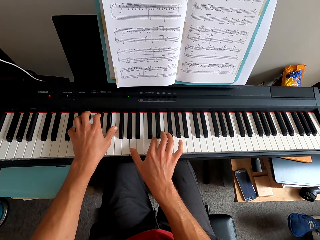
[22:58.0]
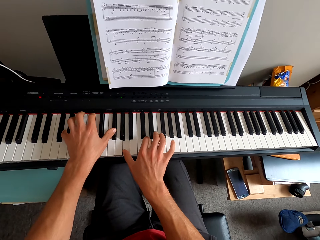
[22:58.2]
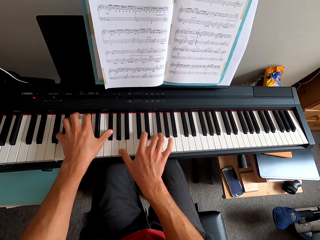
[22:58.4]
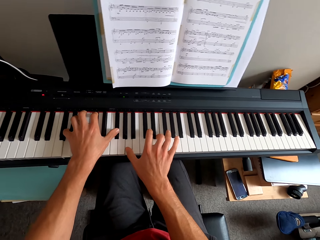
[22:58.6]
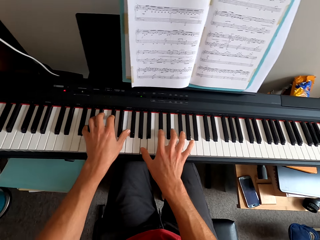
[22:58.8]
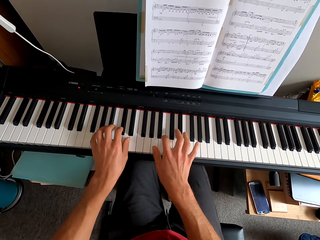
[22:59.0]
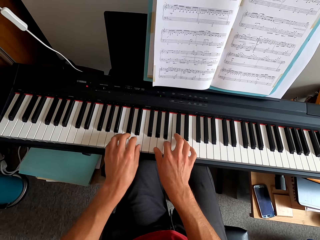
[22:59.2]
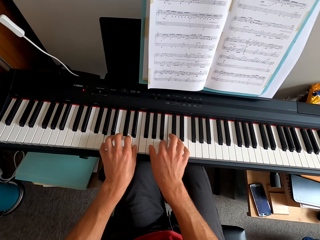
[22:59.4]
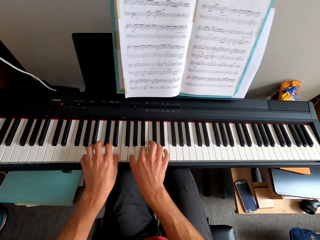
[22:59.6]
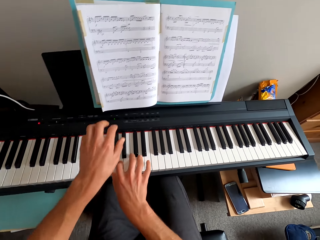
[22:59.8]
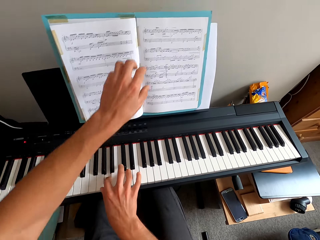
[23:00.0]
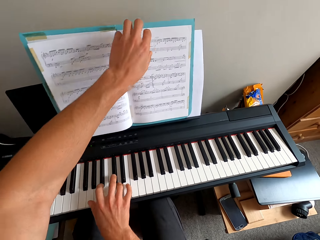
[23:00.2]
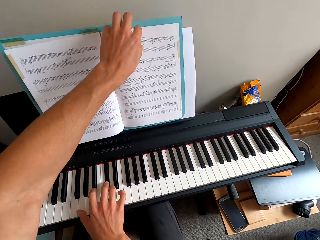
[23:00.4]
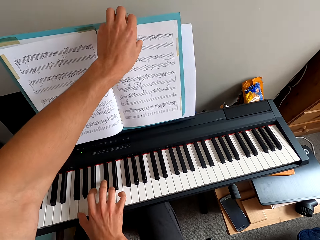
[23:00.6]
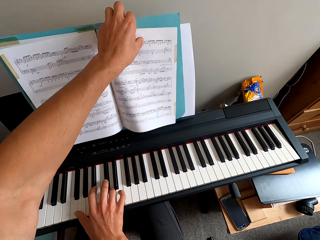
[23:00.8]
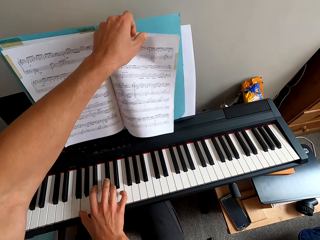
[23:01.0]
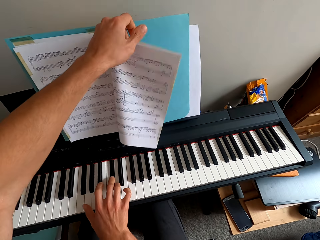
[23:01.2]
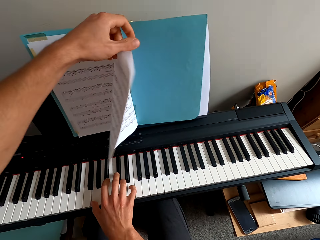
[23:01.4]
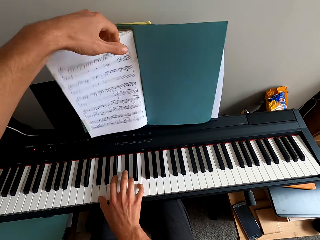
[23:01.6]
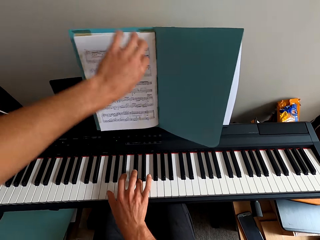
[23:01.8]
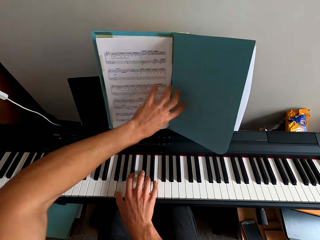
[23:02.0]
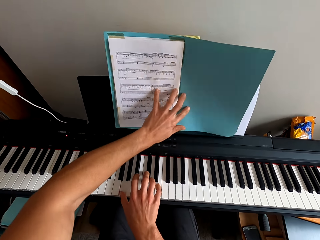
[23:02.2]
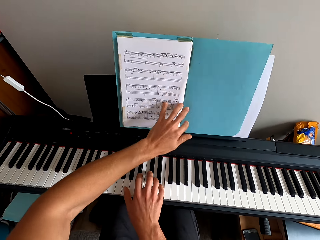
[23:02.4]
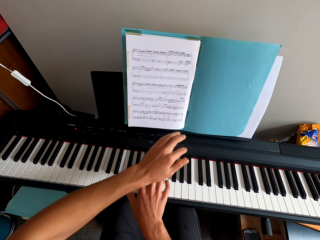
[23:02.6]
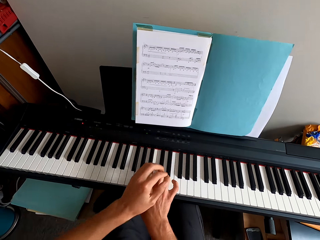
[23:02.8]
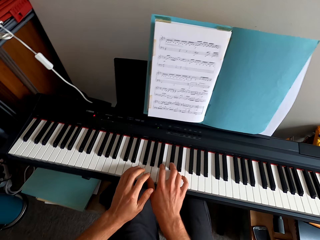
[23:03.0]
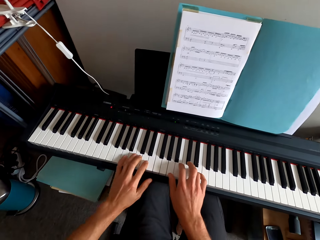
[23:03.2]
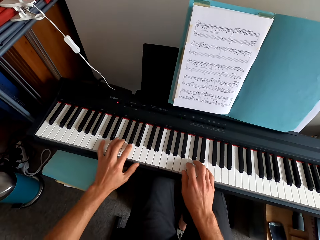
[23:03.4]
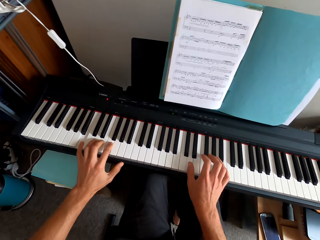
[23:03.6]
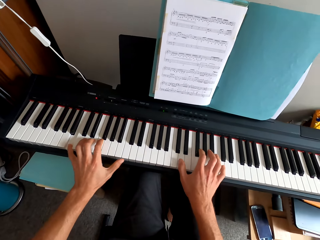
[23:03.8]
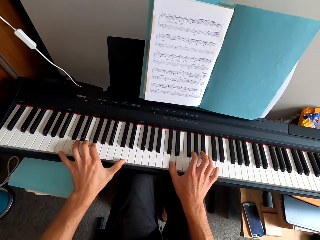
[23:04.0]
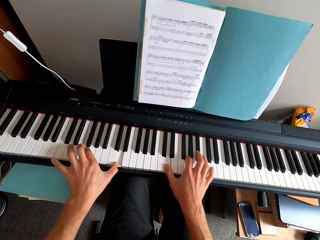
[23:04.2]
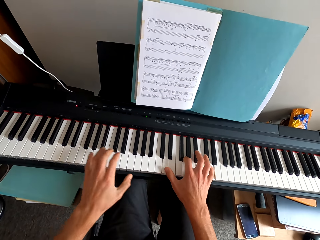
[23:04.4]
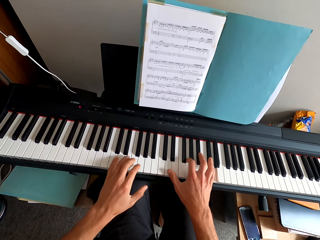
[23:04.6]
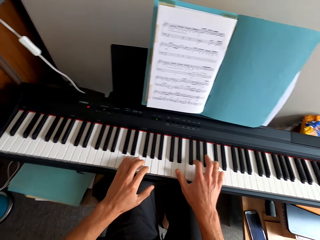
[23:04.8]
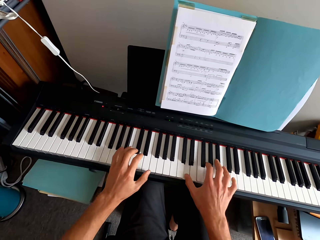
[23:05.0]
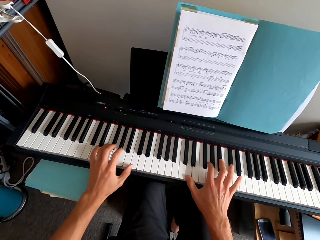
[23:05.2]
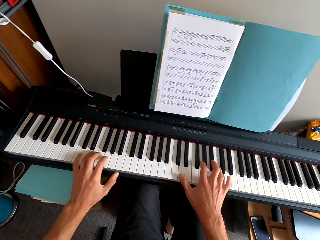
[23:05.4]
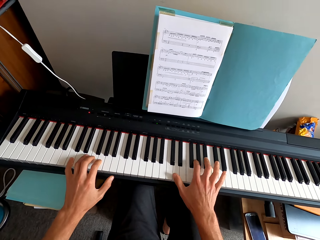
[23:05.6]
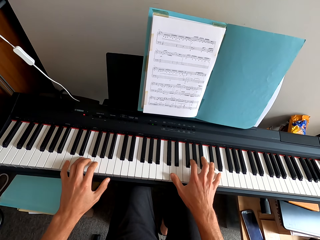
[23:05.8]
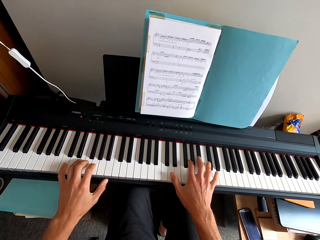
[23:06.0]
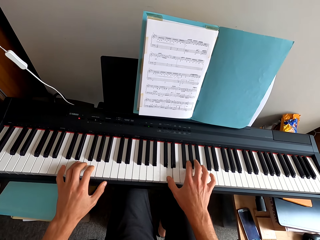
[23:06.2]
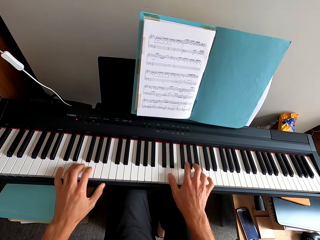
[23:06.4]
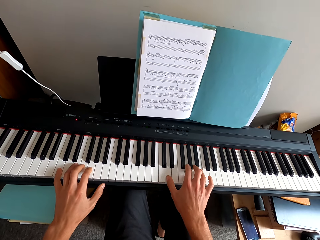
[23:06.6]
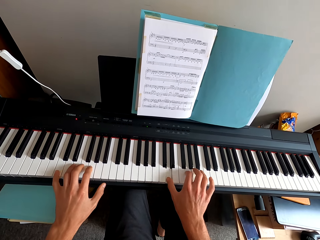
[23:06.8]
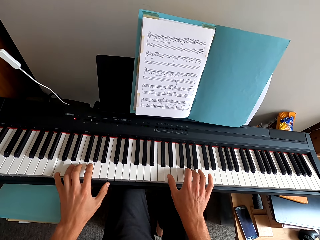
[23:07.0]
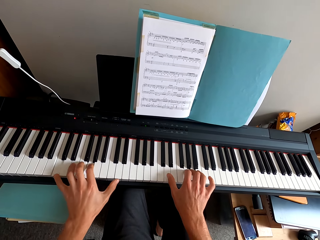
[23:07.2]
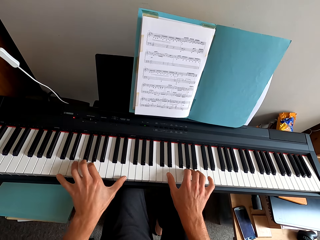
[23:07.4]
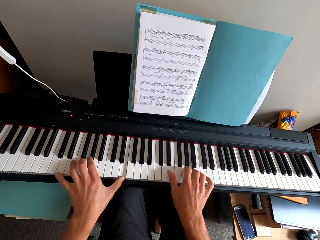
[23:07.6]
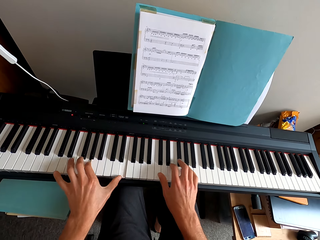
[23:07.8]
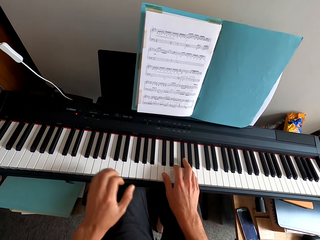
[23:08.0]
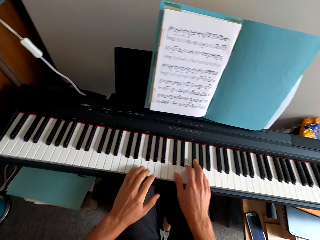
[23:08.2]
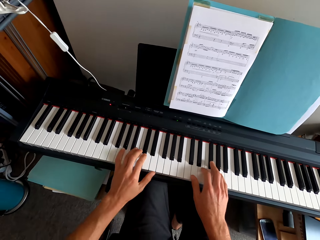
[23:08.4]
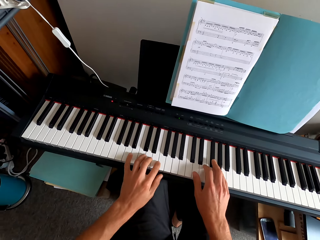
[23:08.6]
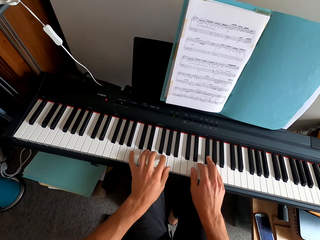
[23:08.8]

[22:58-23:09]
The camera wearer pulls his hand off the keyboard. He flips a page. He plays the keyboard. He holds the booklet. He pulls his hand off the booklet. He plays the keyboard with both hands.

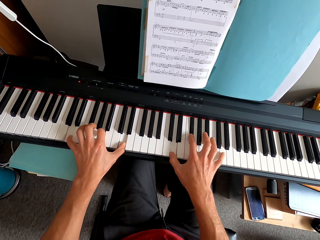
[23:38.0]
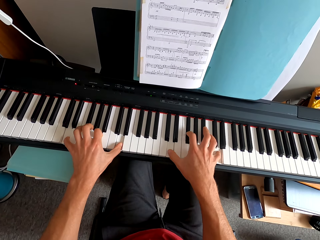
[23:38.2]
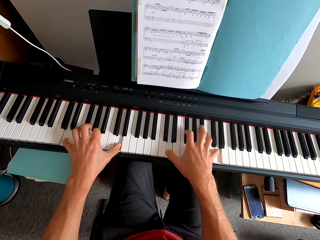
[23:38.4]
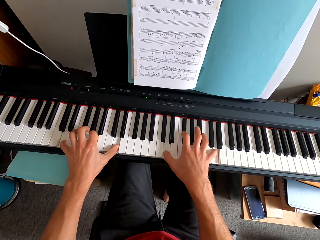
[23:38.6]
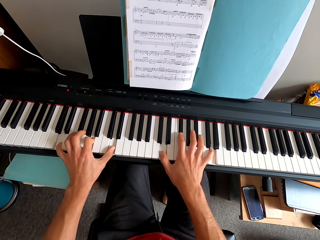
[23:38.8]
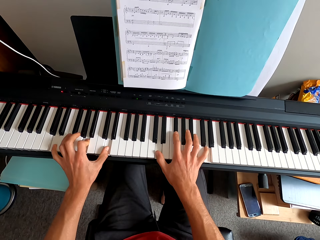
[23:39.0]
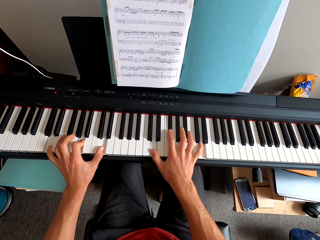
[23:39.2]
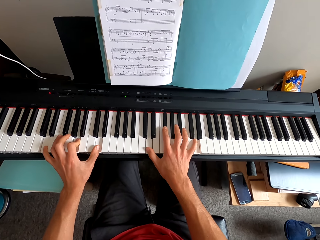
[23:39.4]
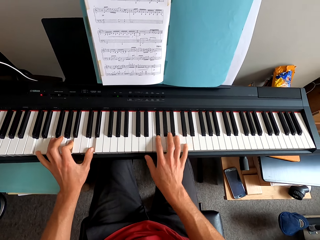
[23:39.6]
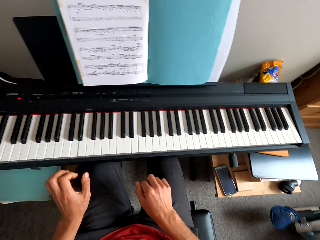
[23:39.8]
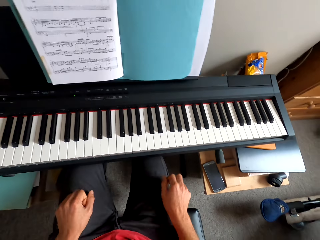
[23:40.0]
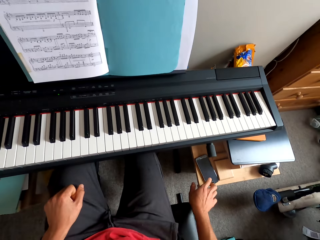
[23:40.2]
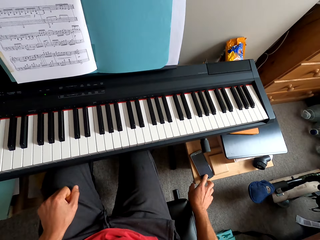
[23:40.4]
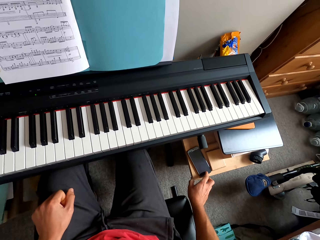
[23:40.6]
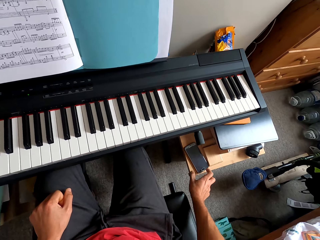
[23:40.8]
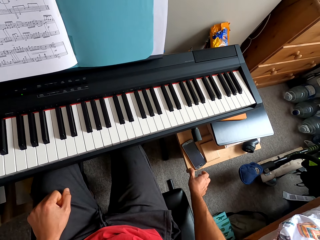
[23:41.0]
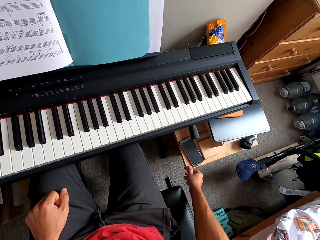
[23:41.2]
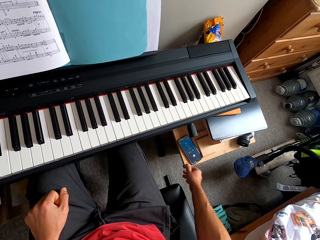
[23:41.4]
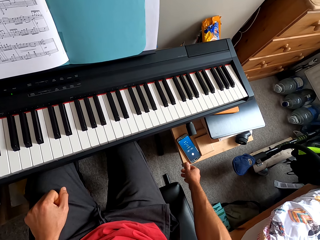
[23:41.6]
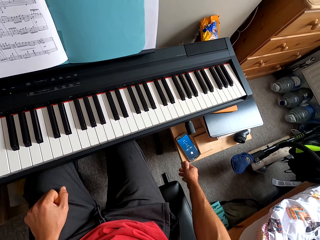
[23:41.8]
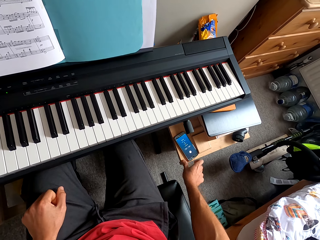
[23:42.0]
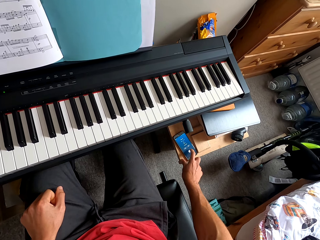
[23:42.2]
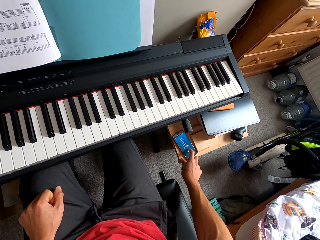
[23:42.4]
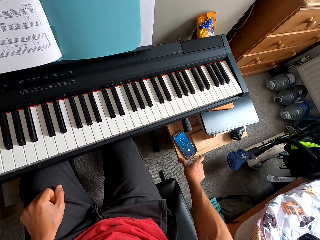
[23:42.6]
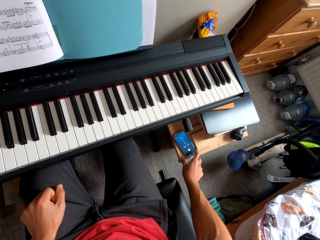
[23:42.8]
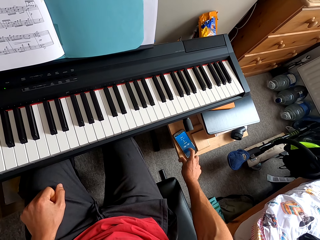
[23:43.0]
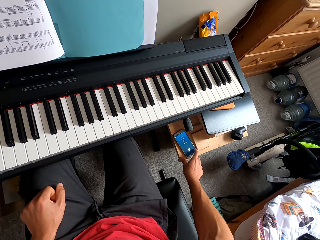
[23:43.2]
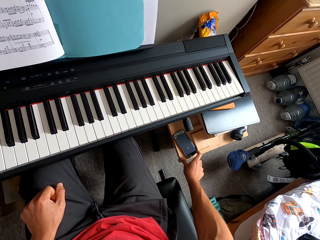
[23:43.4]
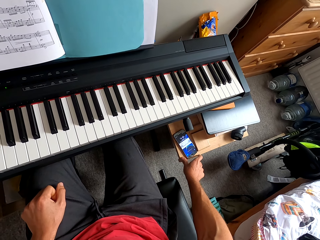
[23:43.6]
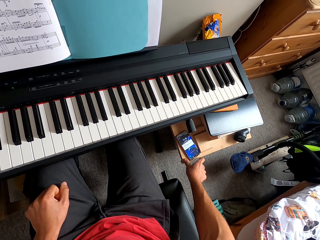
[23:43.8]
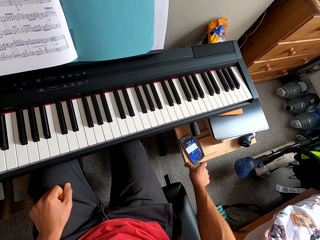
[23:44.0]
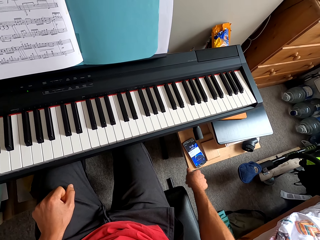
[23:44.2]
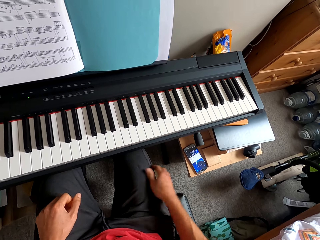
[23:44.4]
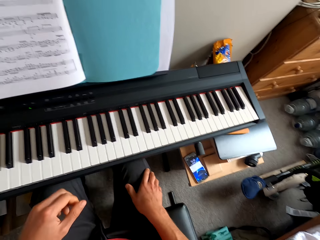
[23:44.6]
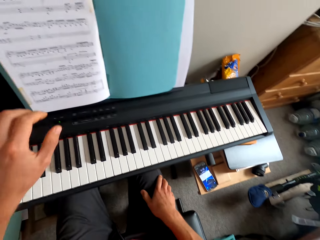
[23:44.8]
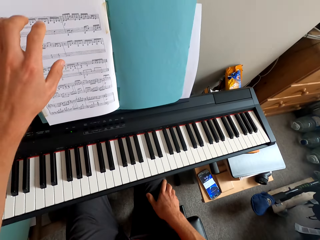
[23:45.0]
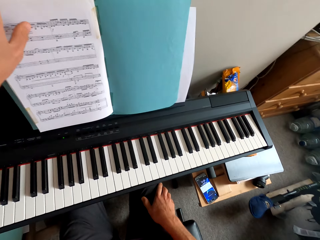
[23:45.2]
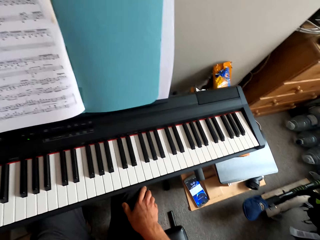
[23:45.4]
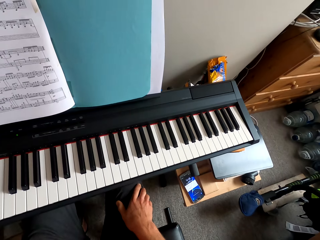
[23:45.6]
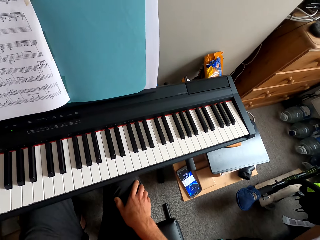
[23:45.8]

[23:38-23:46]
The camera wearer pulls his hands off the keyboard. He puts his hand on the knee. He operates a phone with his finger. He pulls his hand off the phone. He holds his leg. He picks up a booklet.

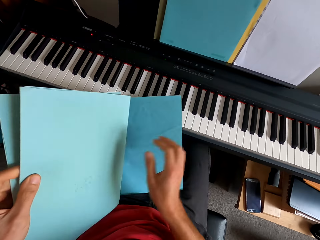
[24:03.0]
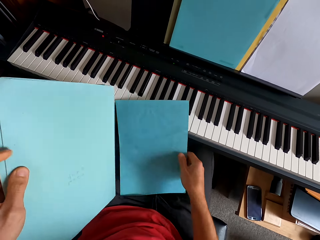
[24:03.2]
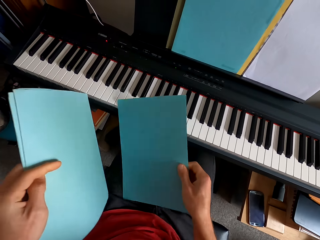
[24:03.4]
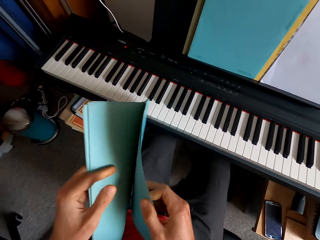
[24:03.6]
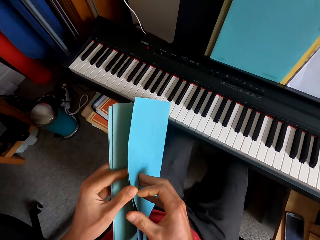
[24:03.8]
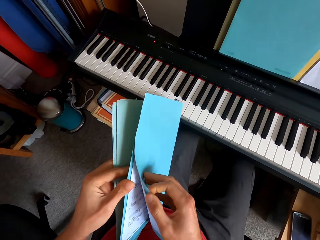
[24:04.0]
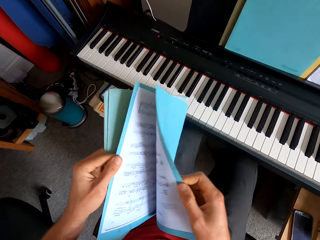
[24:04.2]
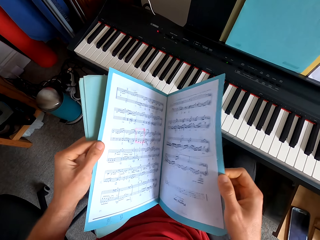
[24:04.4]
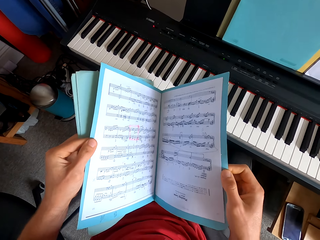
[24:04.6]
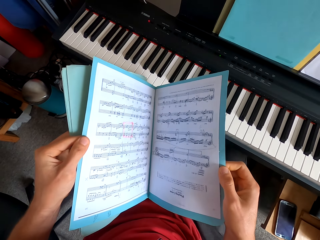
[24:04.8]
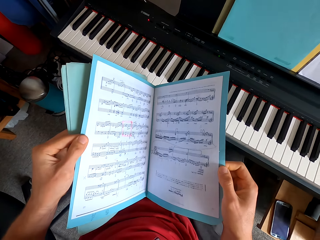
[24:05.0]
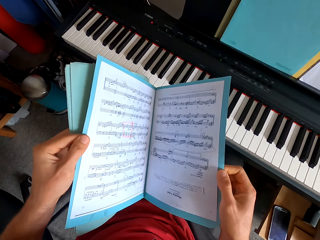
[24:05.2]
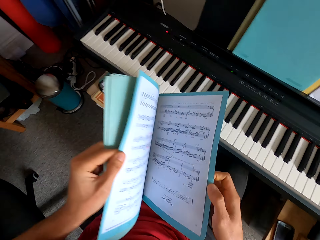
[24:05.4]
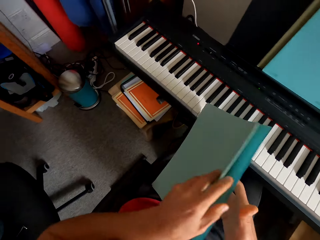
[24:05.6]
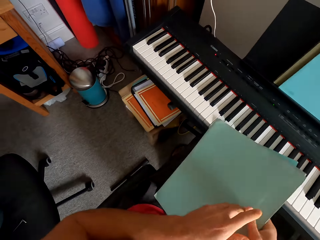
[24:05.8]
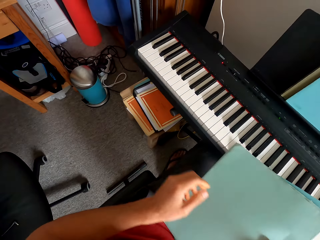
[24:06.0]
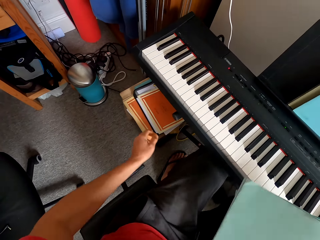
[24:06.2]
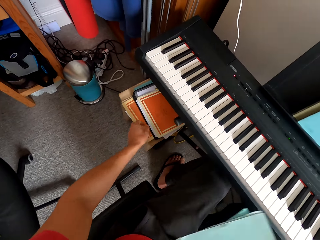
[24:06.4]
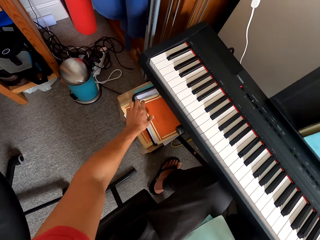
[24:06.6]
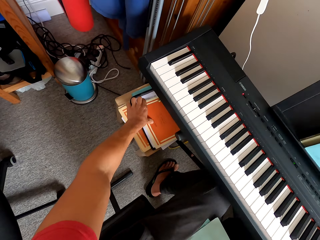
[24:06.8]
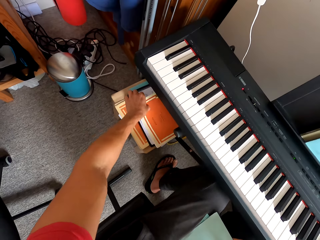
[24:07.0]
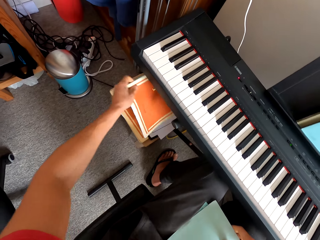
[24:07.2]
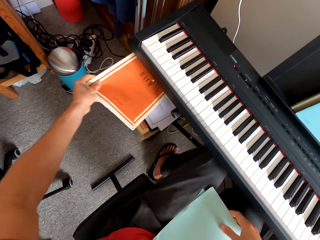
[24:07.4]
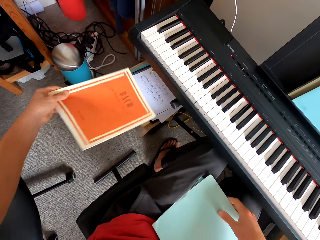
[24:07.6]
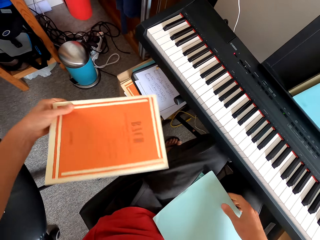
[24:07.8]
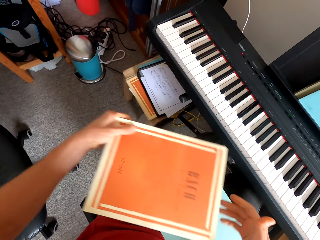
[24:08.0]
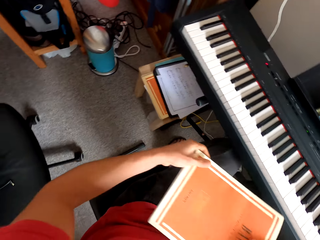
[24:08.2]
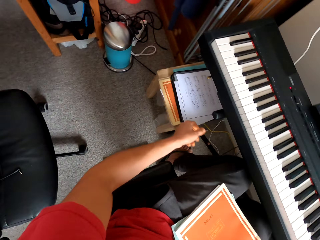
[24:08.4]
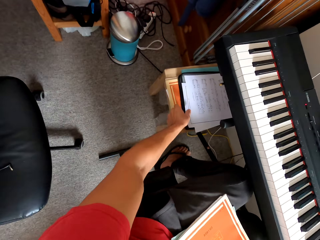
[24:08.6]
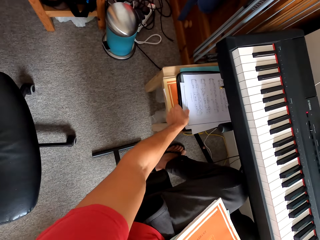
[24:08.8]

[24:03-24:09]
The camera wearer picks up a booklet. They open the booklet. They read the booklet. They close the booklet. They pick up the booklet. They switch the booklet to the other hand.
